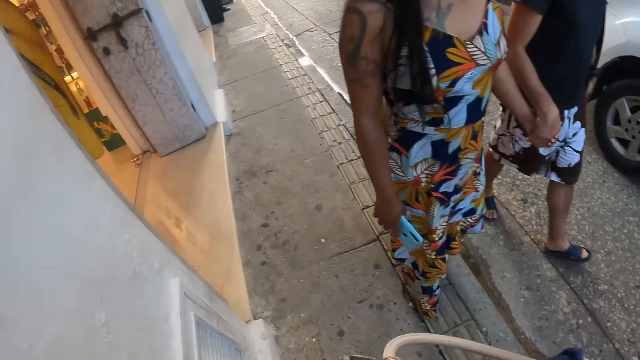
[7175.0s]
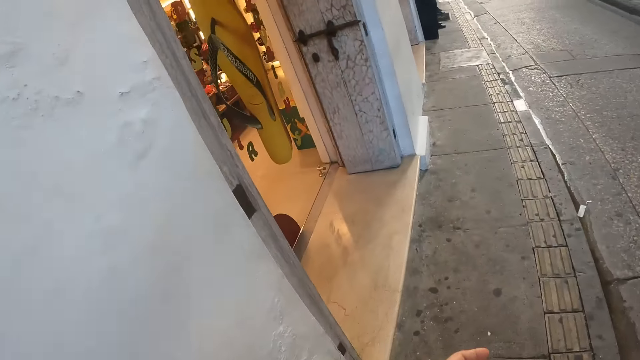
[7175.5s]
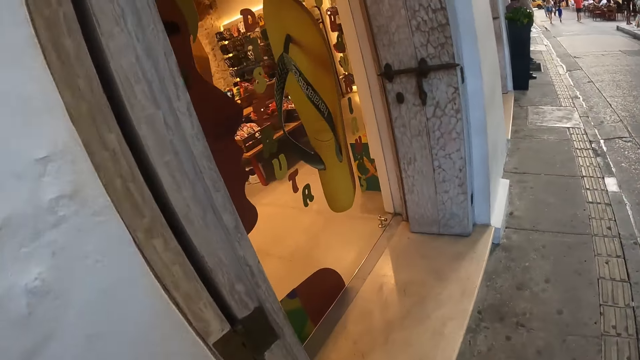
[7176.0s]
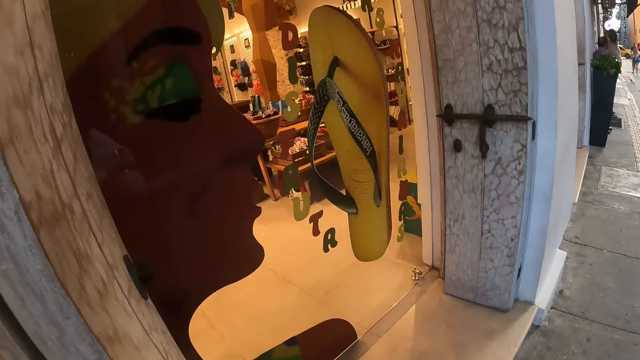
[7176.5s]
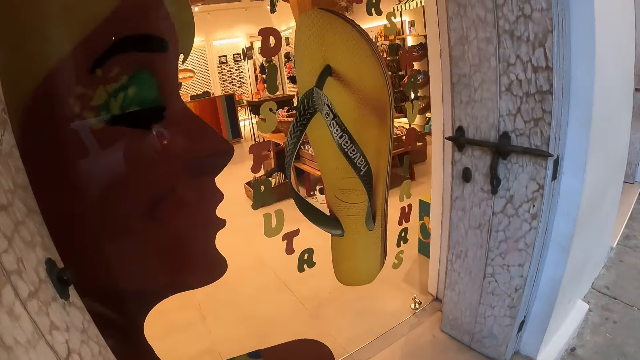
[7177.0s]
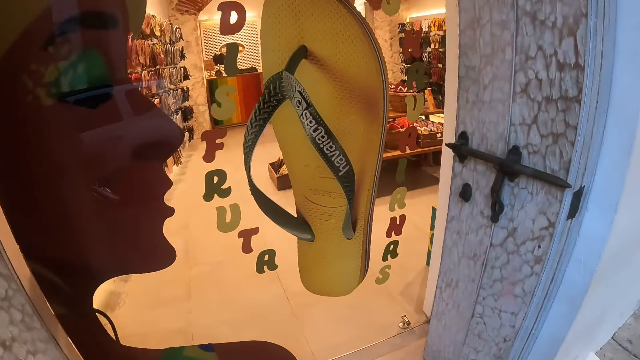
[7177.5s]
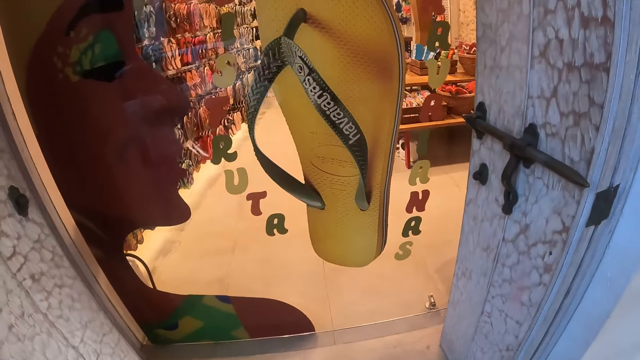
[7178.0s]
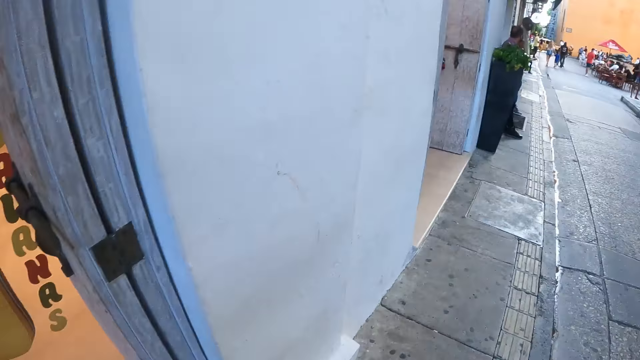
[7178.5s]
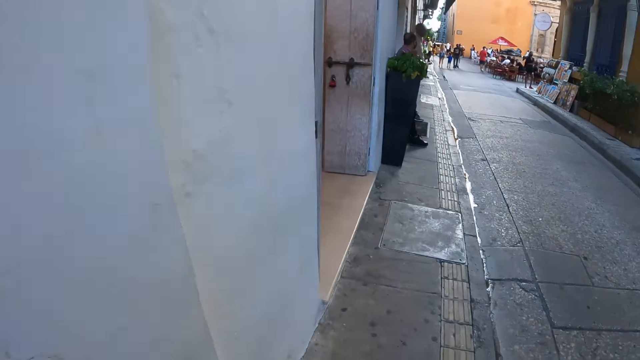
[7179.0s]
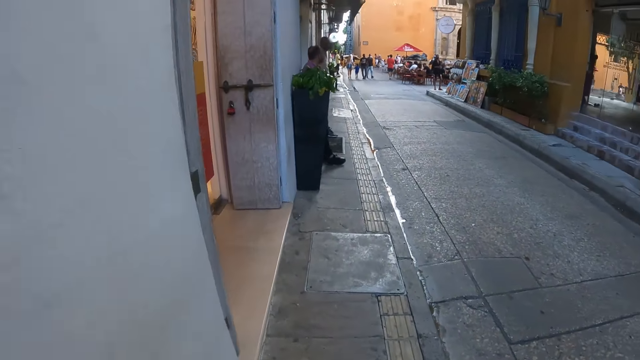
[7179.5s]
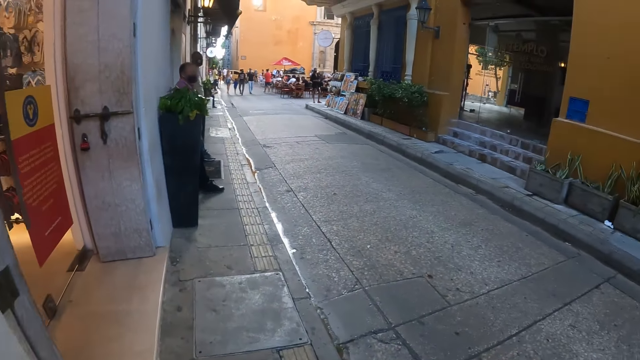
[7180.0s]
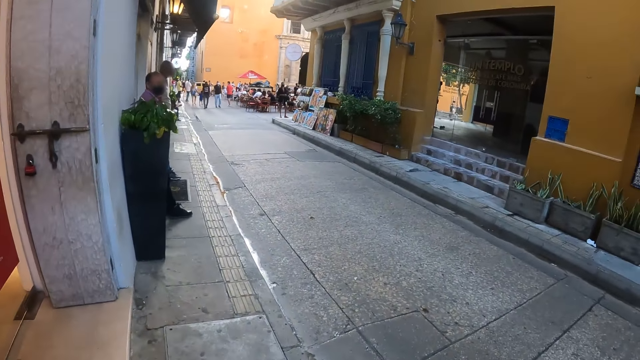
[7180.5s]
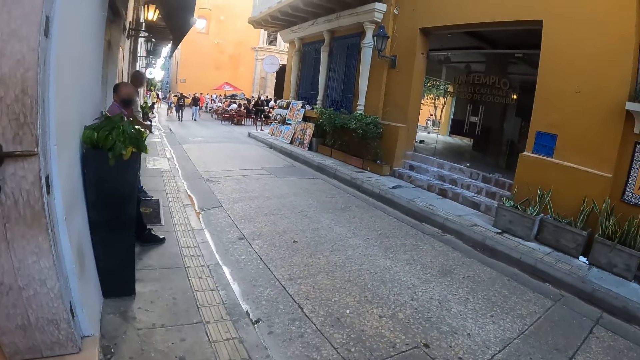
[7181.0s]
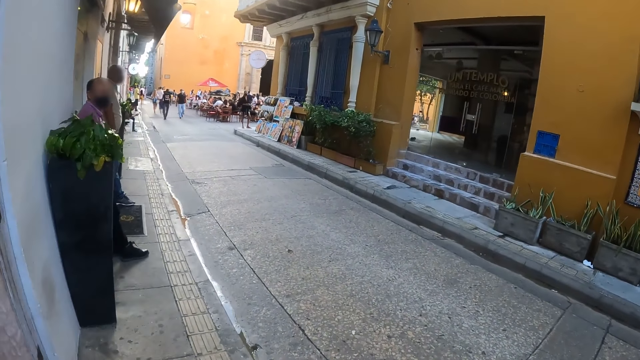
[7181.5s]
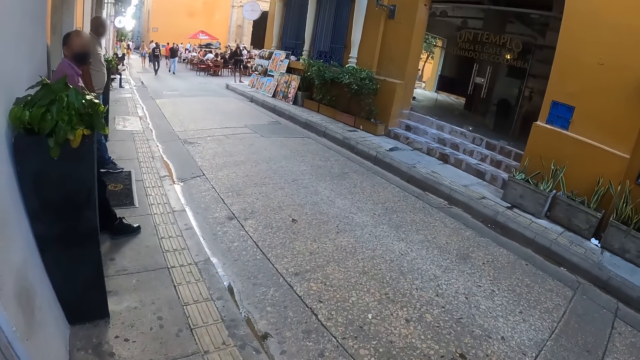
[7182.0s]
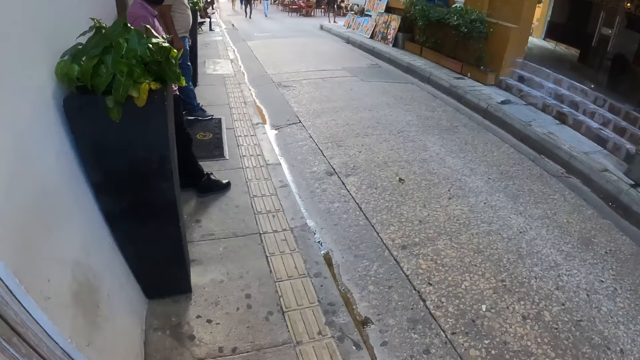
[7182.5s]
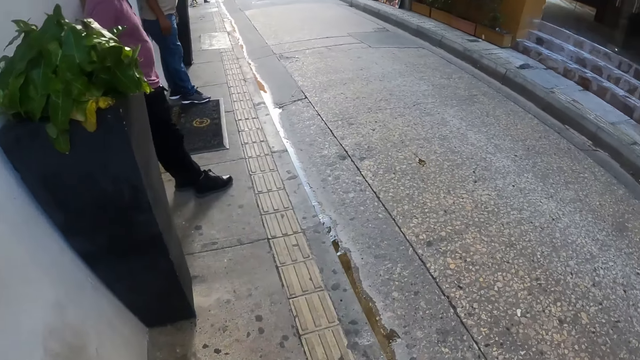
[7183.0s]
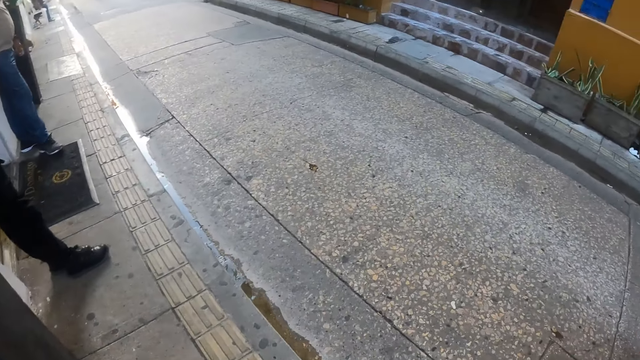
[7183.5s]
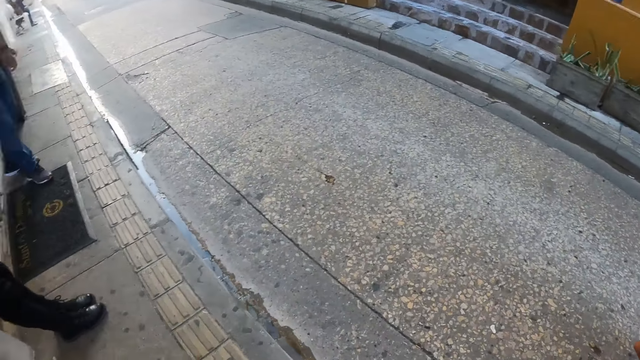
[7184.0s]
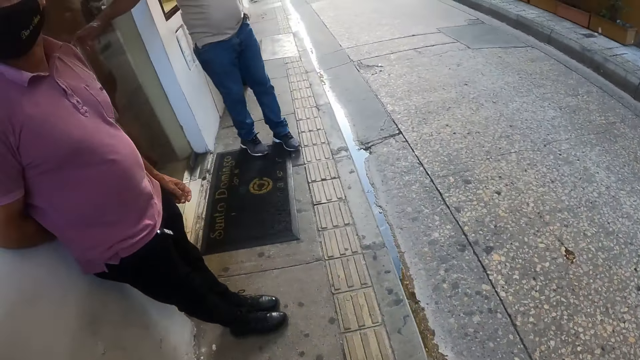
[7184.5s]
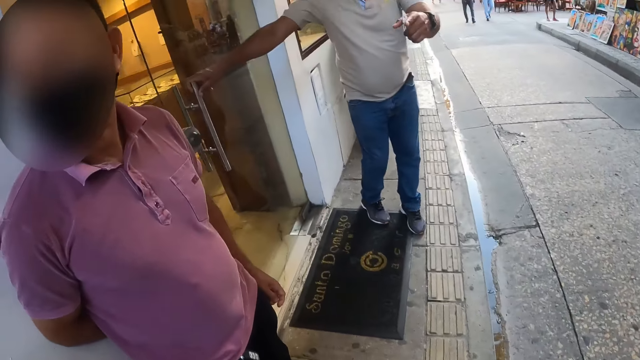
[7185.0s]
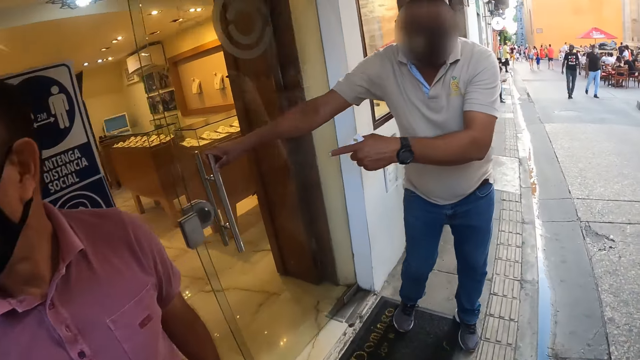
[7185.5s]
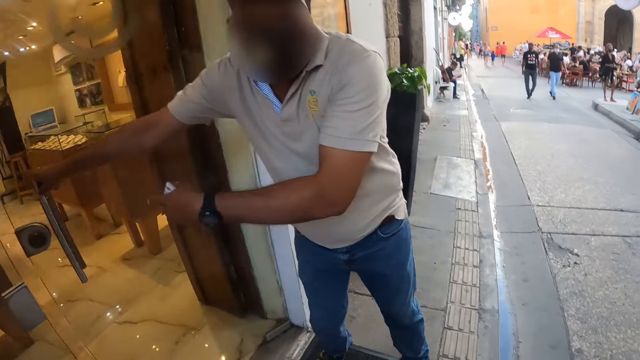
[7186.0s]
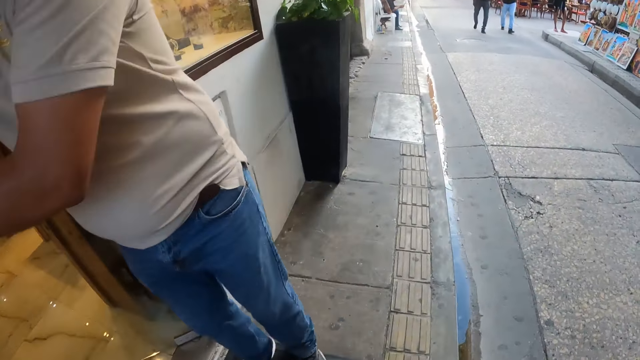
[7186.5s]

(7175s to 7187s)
The camera wearer walks along the streets. They walk around the street.

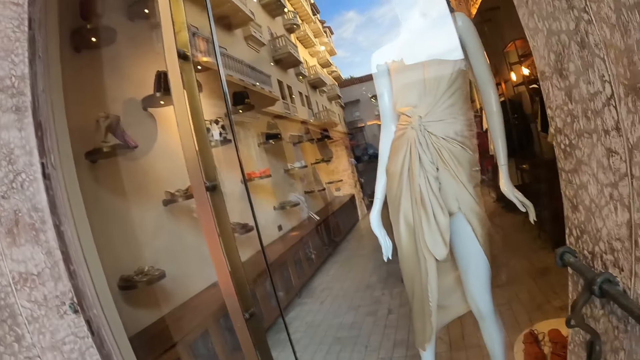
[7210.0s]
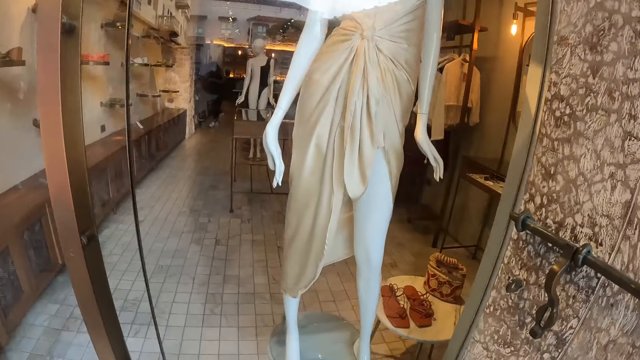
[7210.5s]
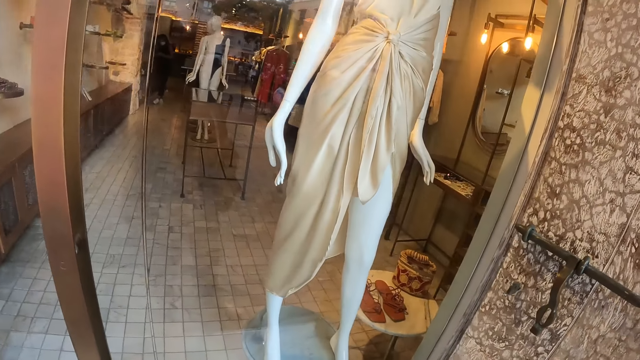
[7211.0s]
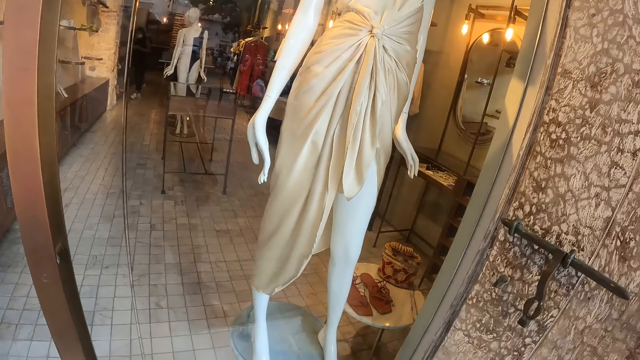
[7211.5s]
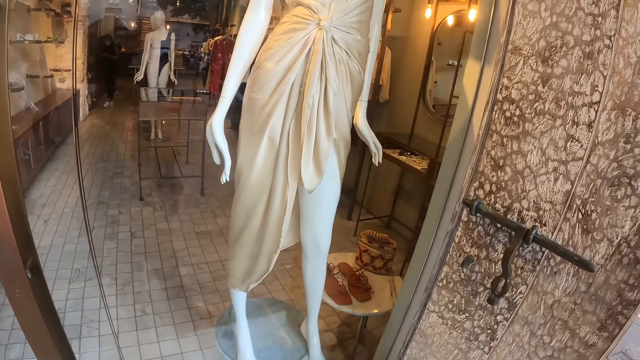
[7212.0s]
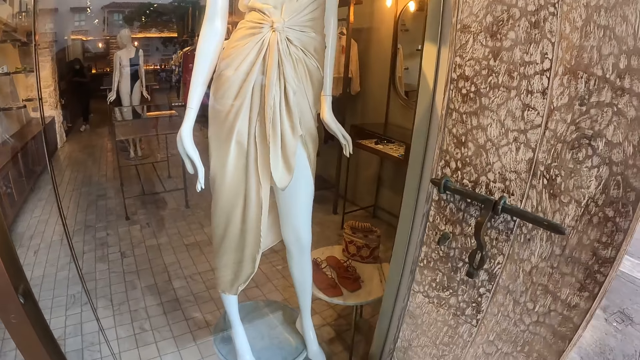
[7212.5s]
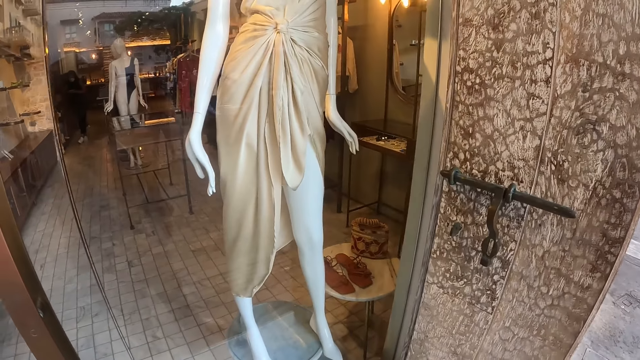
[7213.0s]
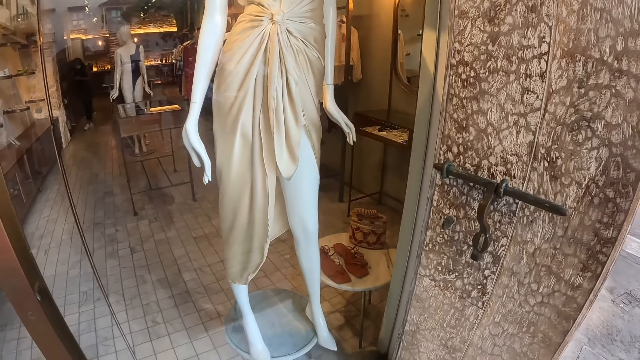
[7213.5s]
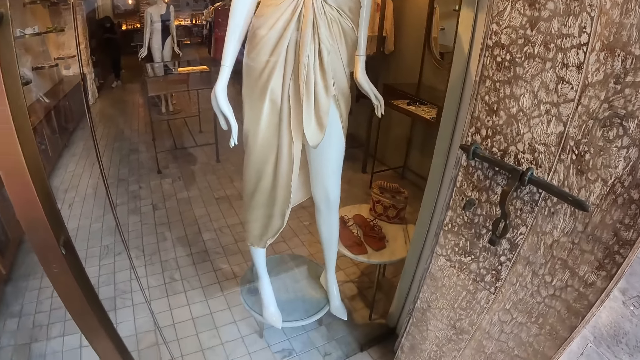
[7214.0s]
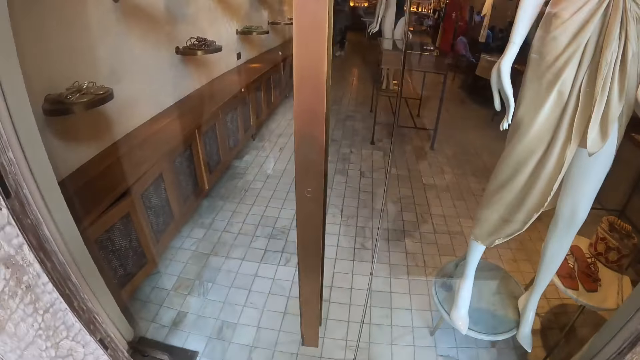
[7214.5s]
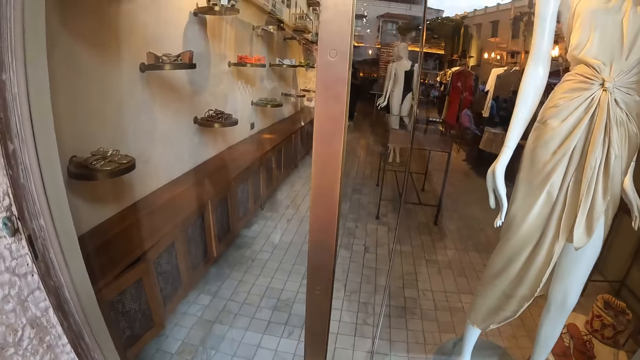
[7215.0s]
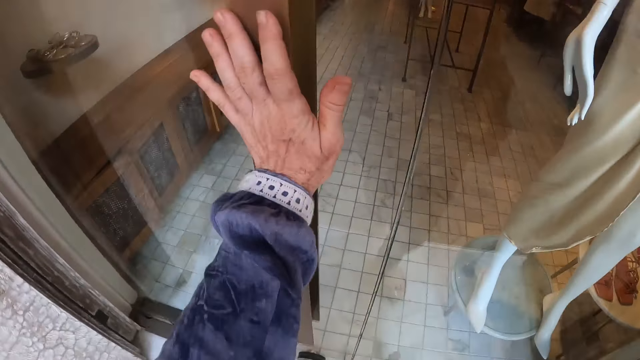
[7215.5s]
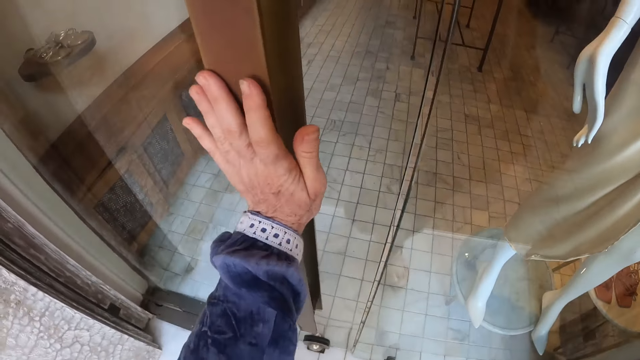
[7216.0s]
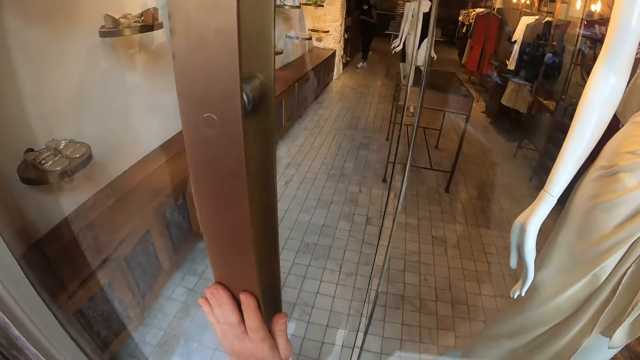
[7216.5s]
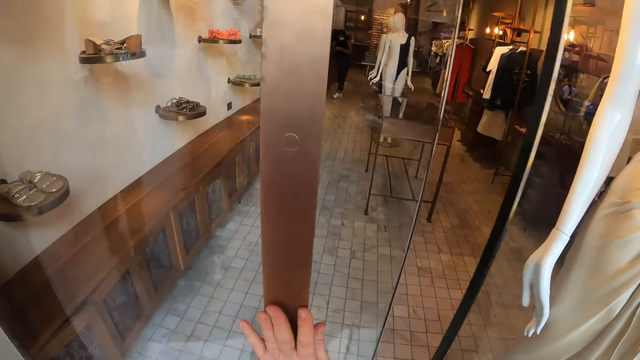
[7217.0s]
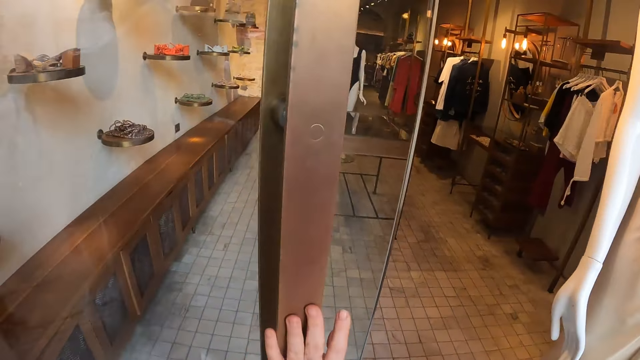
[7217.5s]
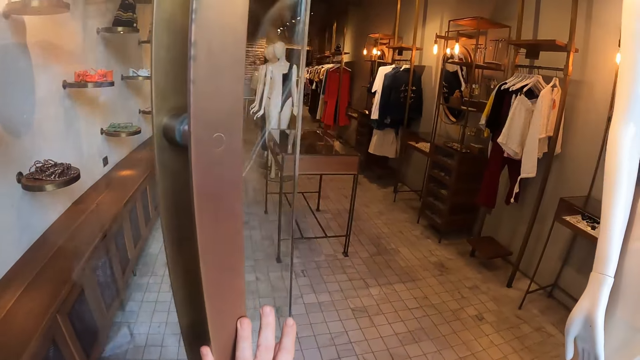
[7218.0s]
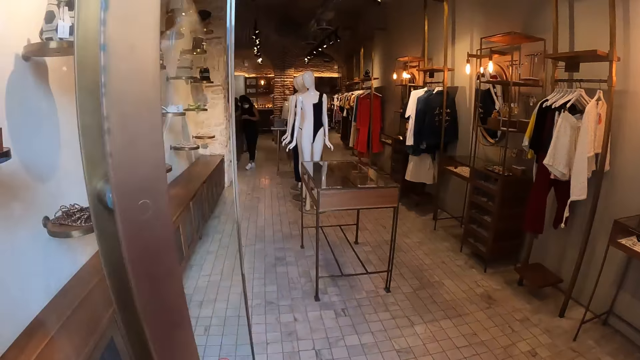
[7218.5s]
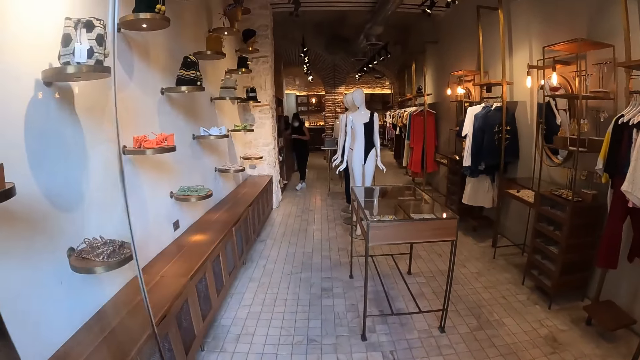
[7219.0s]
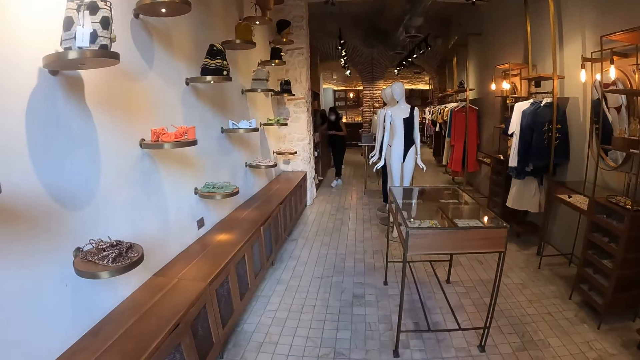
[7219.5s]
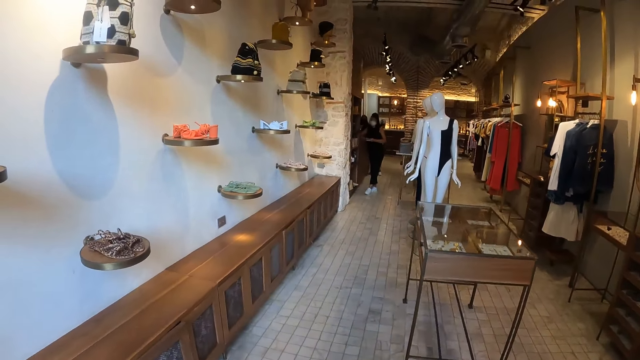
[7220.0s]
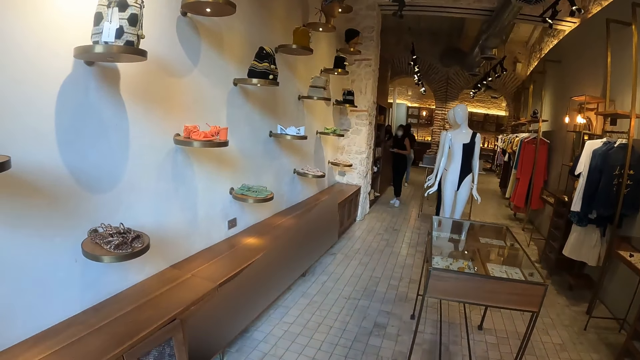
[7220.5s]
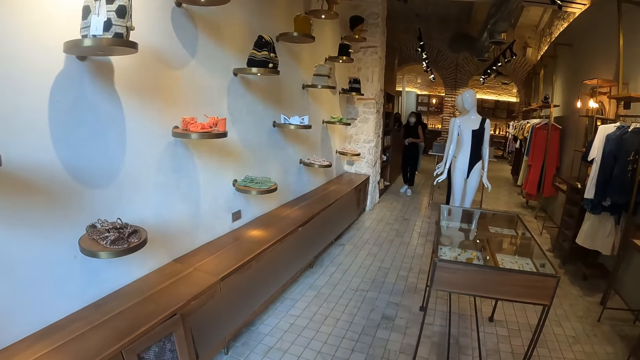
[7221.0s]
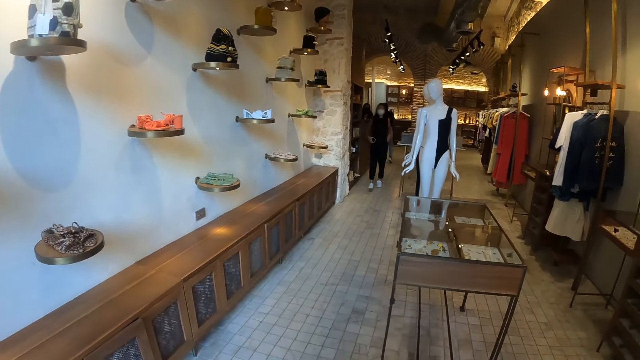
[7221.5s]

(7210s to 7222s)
The camera wearer looks around the building. They open the door. They enter into a room.
